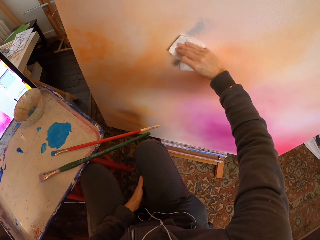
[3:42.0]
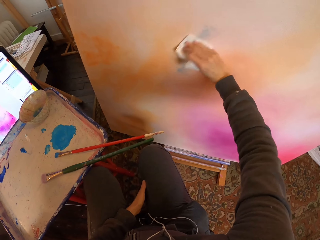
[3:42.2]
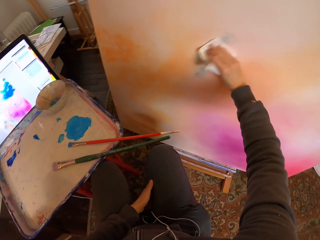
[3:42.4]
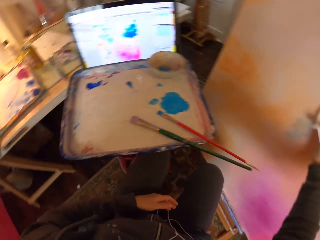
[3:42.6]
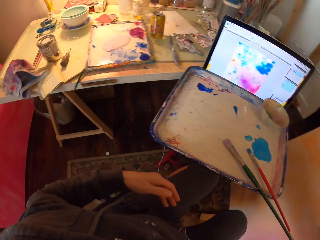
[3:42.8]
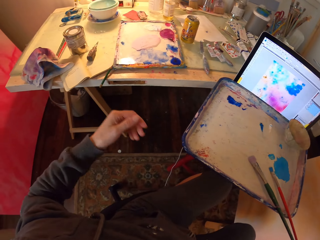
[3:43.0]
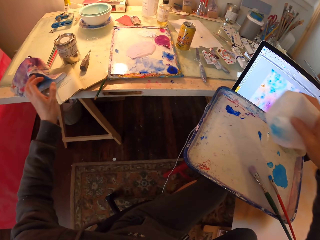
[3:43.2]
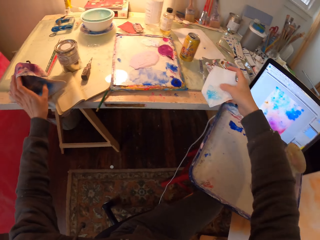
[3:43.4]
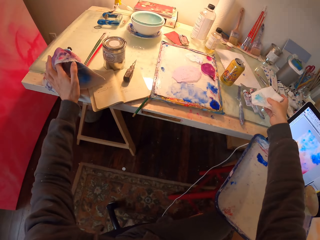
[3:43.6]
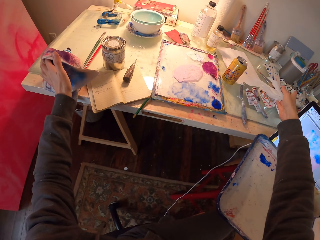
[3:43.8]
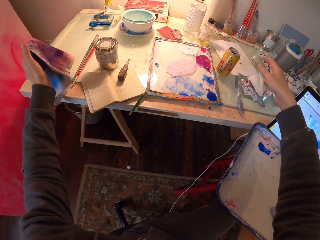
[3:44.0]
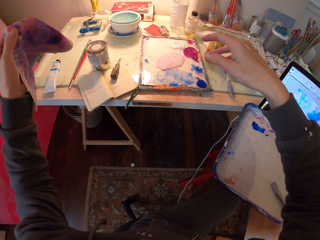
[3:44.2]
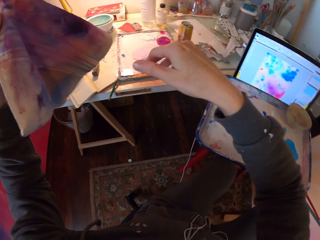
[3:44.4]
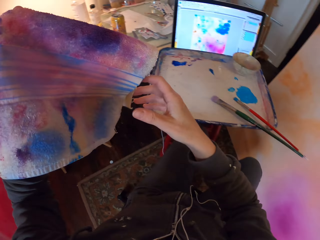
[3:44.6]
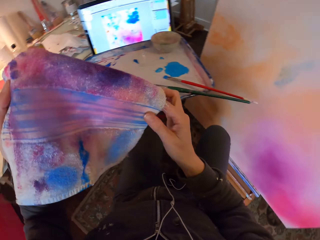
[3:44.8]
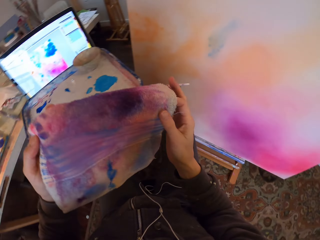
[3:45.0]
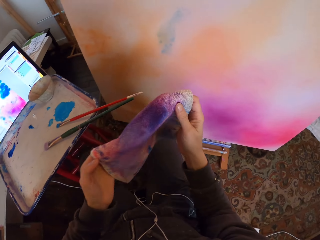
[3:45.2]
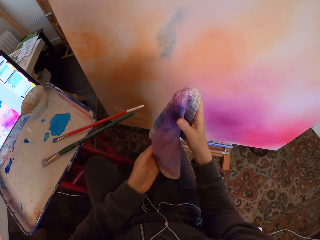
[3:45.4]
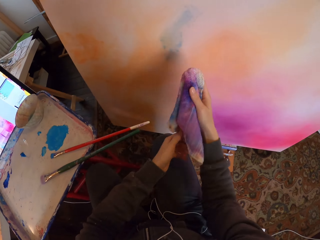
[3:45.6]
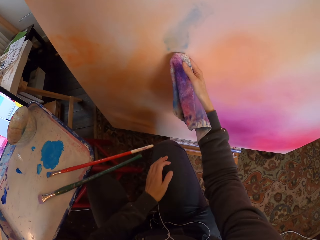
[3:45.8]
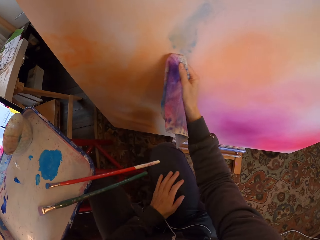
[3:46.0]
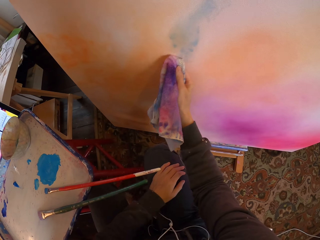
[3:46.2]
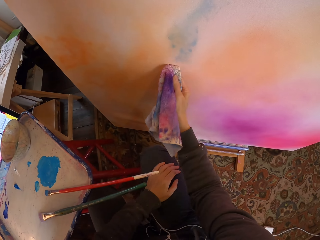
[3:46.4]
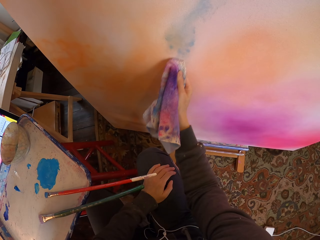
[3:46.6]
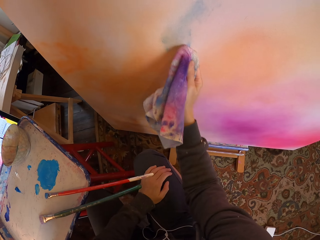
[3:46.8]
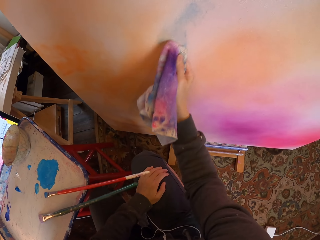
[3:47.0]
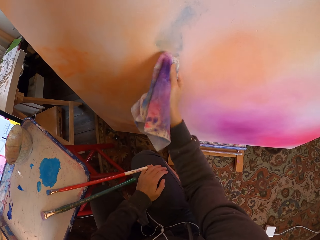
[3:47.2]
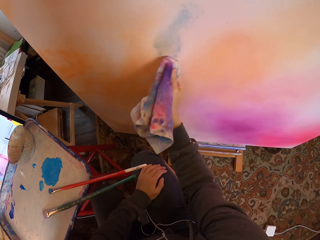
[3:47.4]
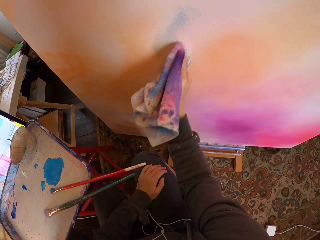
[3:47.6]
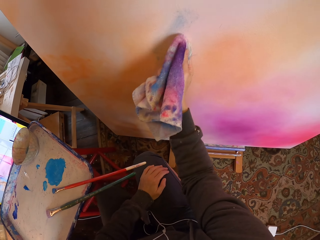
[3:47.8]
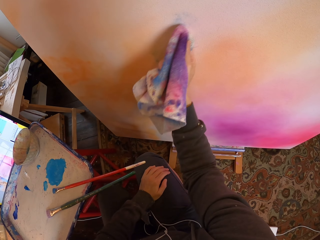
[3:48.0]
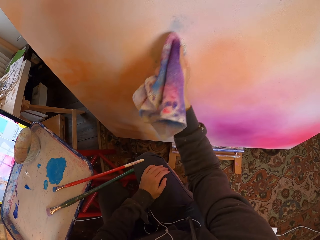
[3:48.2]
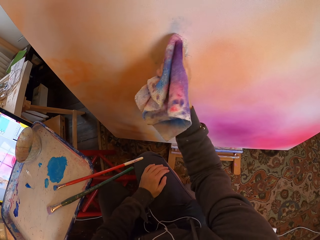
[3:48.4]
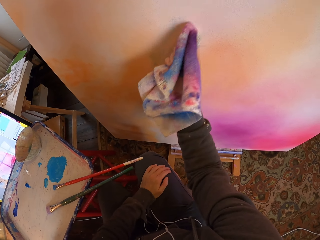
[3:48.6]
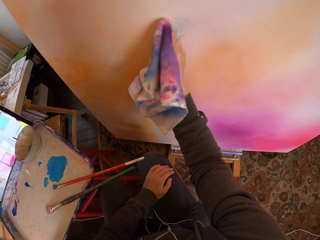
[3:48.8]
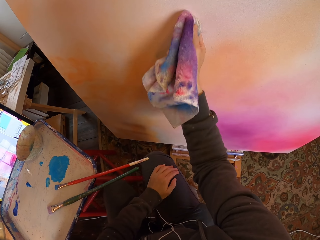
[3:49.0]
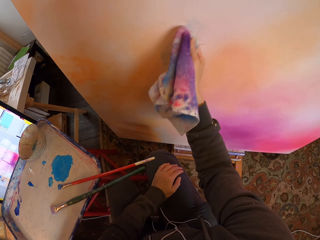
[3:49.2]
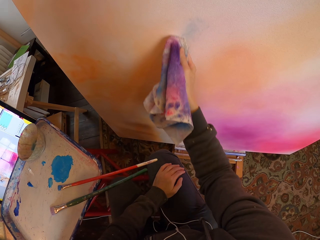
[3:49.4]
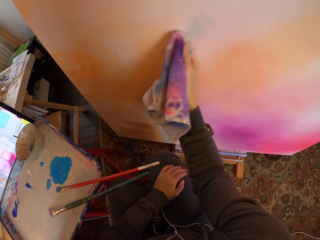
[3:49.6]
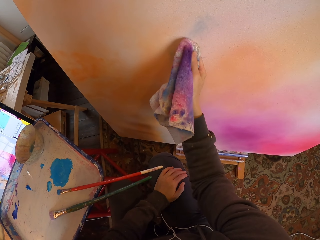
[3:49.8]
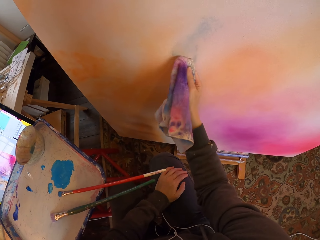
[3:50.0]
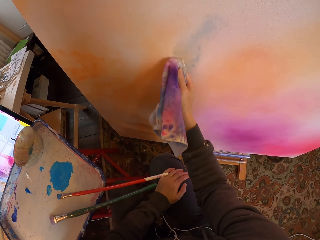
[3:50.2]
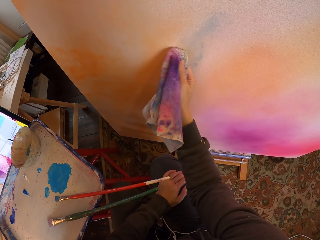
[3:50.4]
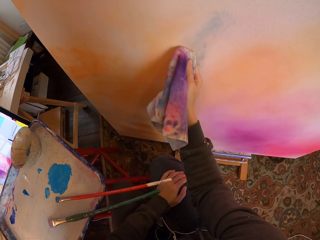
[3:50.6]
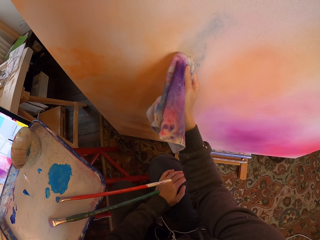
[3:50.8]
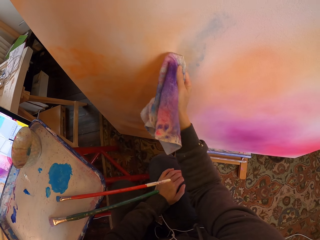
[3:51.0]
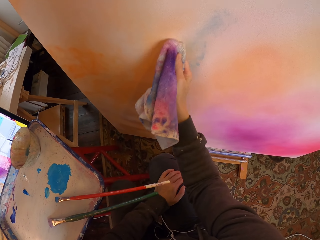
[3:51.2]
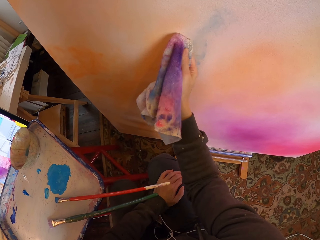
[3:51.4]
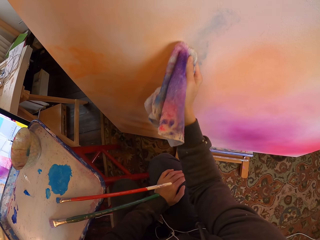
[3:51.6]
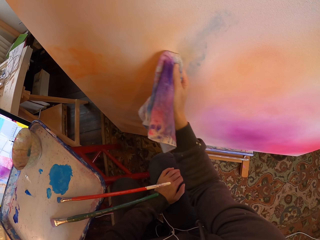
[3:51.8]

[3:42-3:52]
The camera wearer drops the paper on the table. They put the paint brush down. They take a small wipe towel from the table. They wipe the paint off the board using the towel.

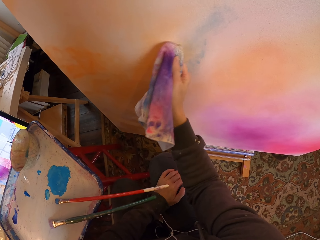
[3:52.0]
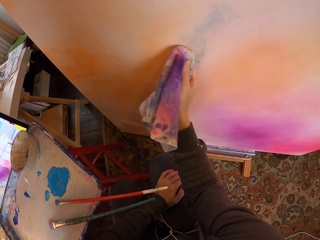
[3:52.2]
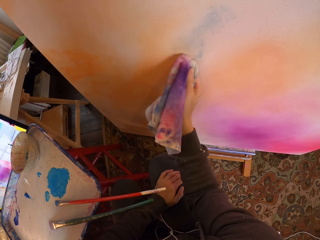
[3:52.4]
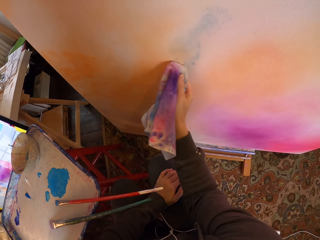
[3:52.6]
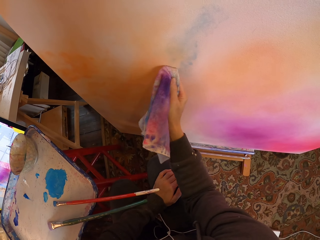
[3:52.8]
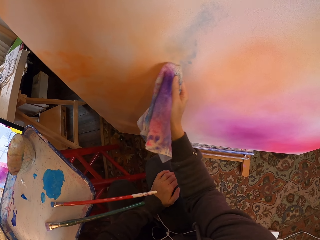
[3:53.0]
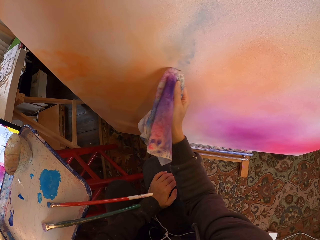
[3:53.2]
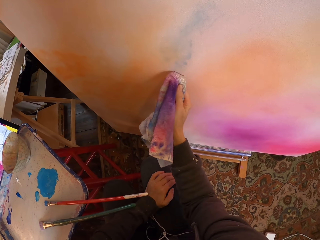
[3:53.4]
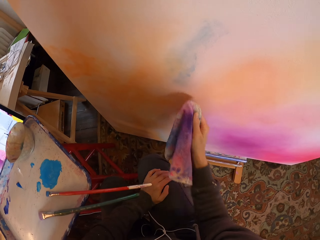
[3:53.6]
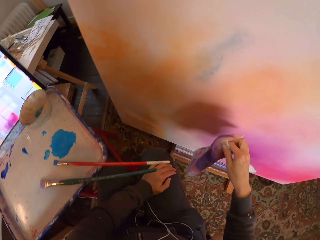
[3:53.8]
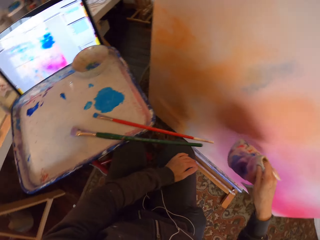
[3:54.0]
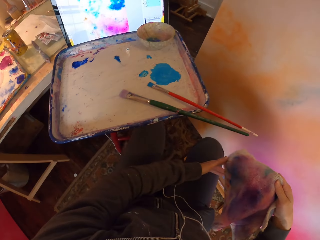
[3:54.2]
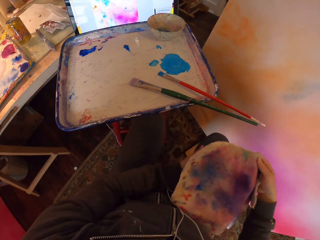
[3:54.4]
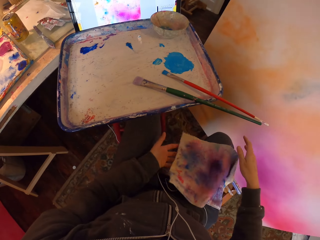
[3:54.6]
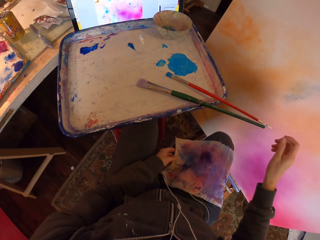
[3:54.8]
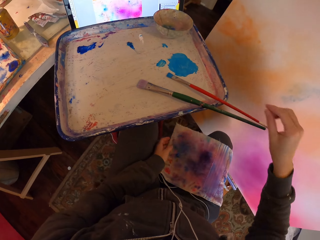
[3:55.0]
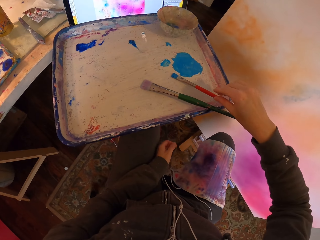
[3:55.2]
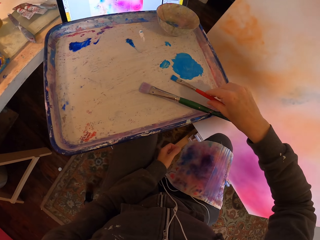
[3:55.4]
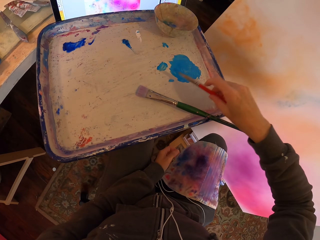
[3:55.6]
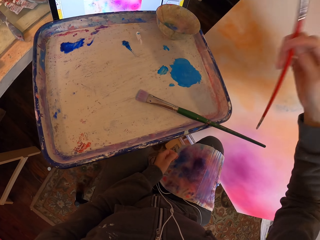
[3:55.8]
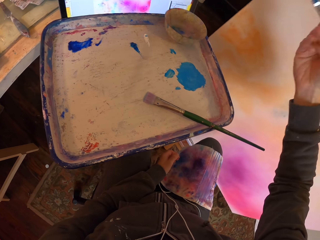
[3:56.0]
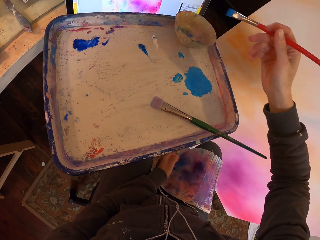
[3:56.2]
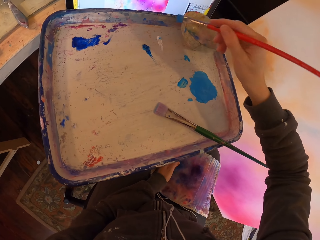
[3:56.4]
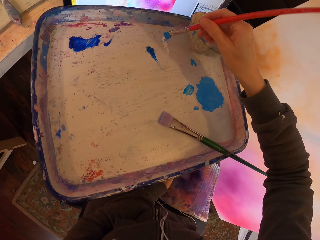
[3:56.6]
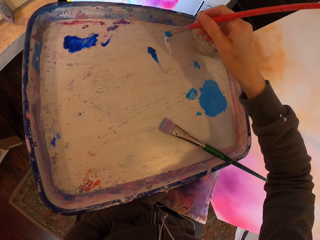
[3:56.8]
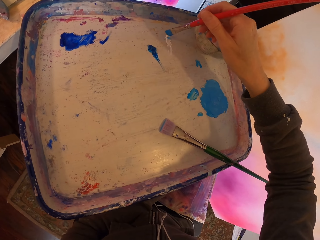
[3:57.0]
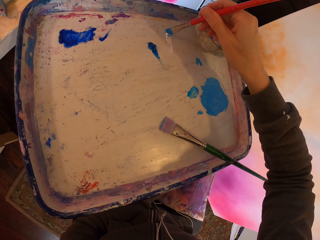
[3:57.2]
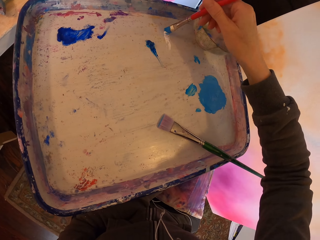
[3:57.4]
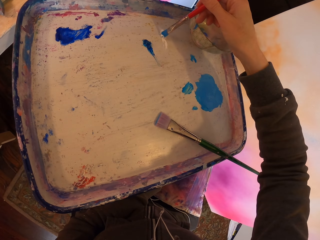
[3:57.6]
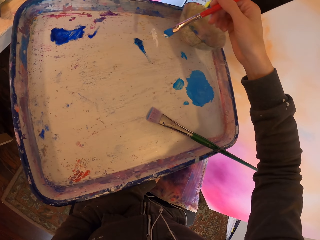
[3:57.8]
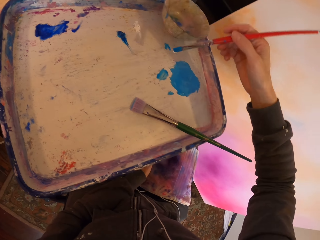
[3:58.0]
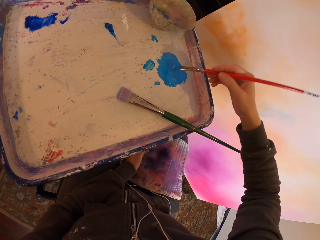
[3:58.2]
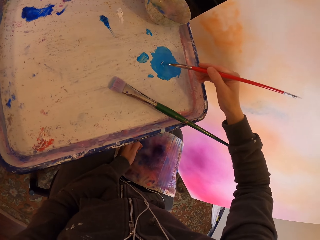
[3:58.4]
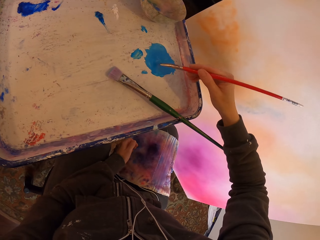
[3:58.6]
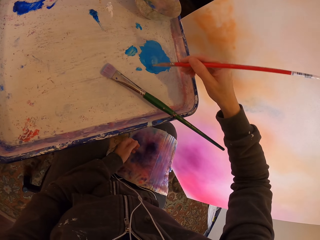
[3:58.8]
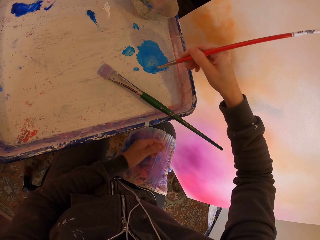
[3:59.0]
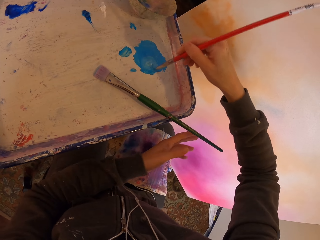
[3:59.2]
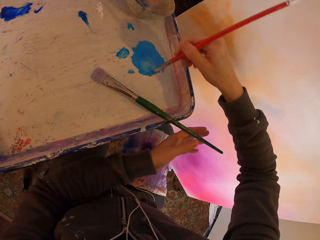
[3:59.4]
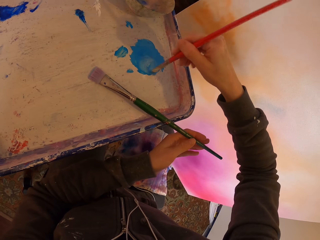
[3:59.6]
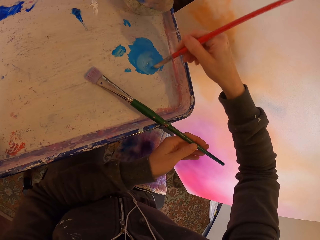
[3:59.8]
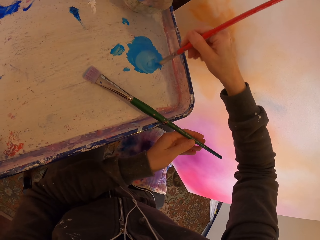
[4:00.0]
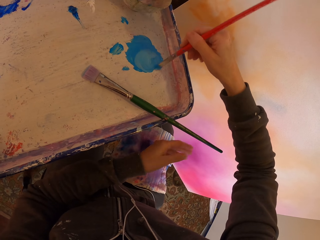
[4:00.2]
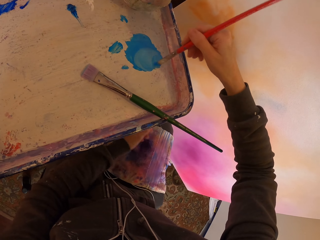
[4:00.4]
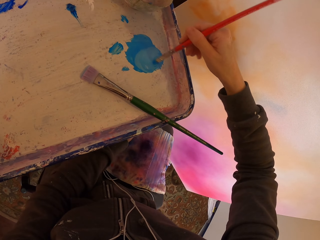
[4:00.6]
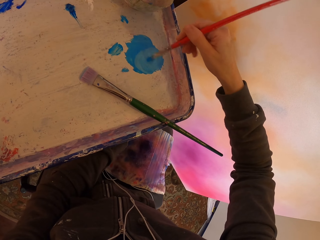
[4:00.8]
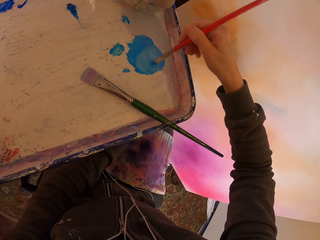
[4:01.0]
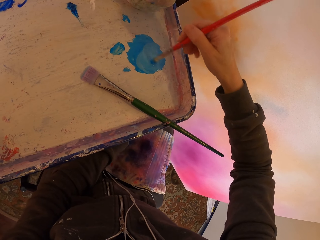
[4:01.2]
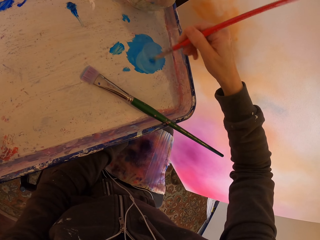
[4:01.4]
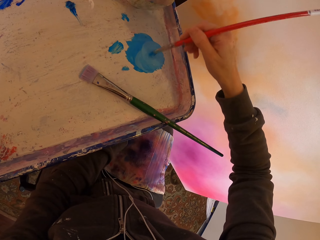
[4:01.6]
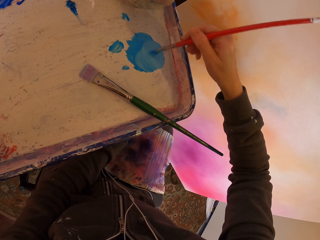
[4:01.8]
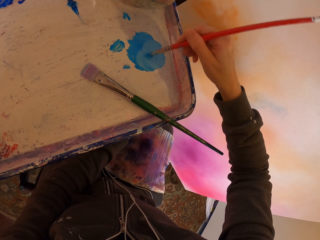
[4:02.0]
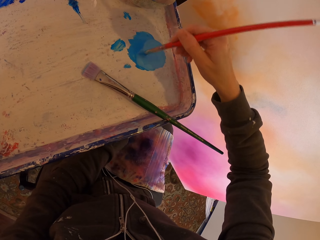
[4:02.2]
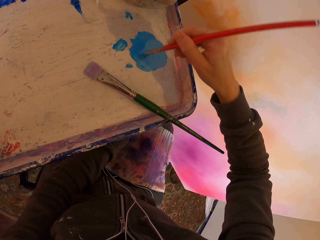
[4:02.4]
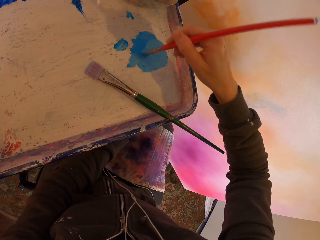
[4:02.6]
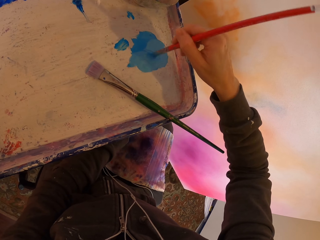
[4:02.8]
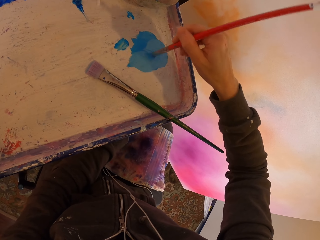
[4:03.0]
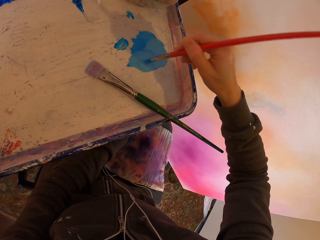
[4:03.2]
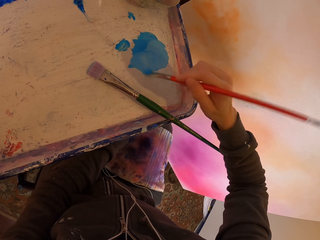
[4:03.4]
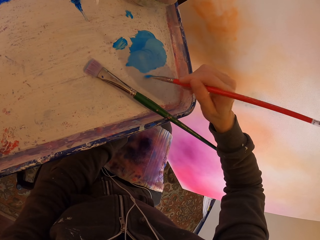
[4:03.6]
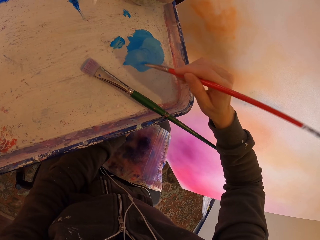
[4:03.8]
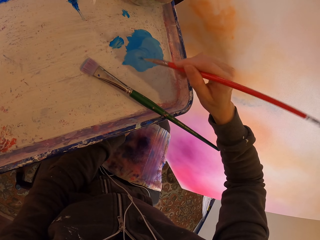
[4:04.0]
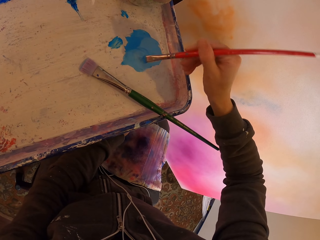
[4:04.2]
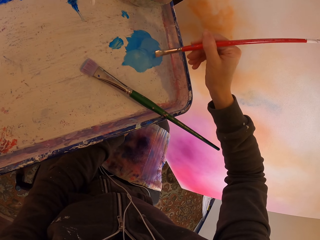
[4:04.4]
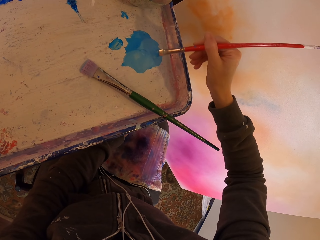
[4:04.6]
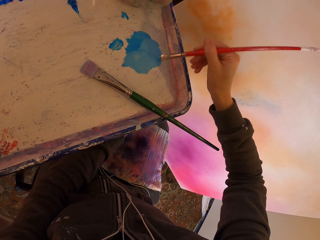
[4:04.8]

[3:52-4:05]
The camera wearer drops the towel on the laps. They pick the paintbrush on the paint tray. They pick a white paint using the paintbrush. They mix paints in the tray with the paintbrush to the blue paint.
